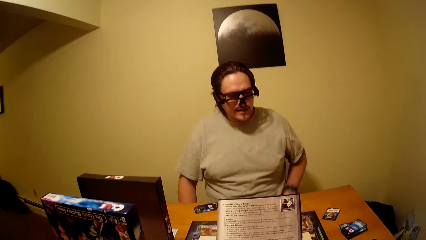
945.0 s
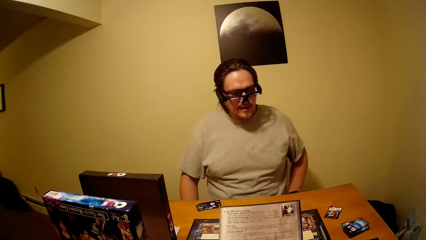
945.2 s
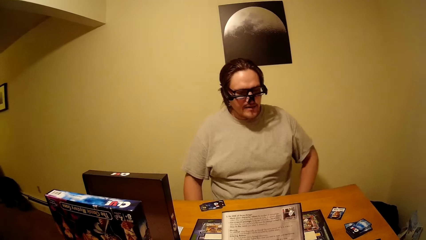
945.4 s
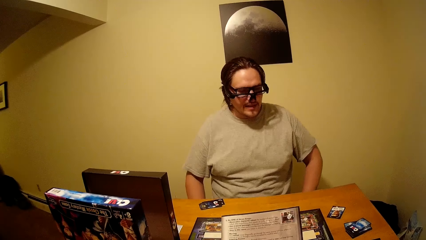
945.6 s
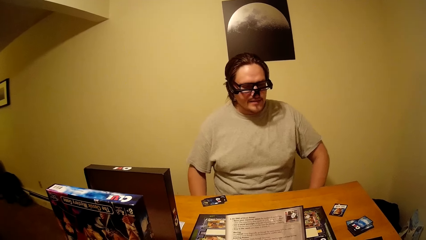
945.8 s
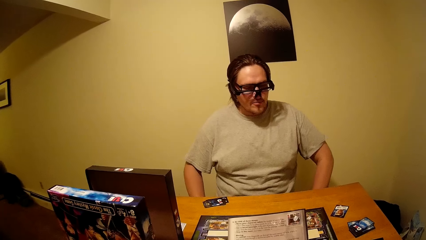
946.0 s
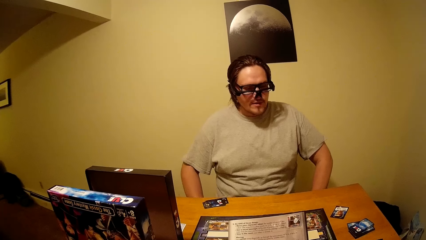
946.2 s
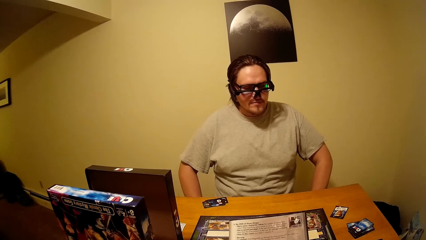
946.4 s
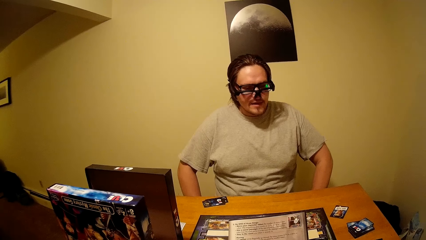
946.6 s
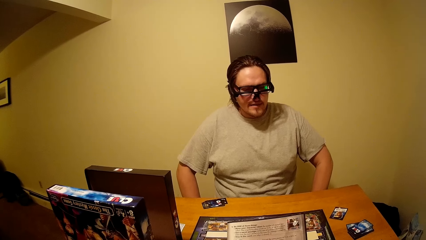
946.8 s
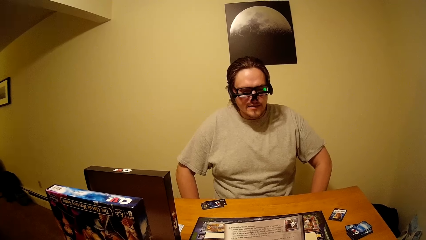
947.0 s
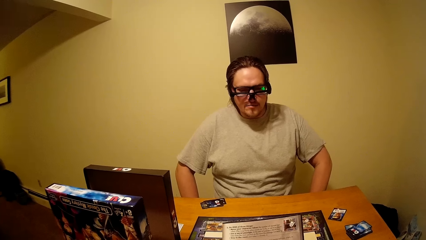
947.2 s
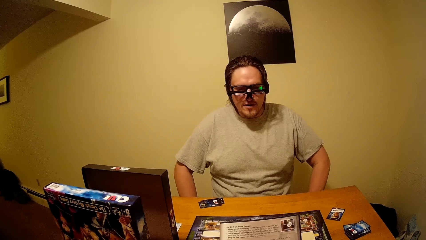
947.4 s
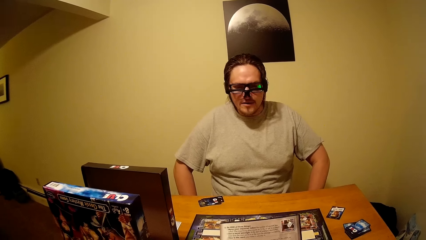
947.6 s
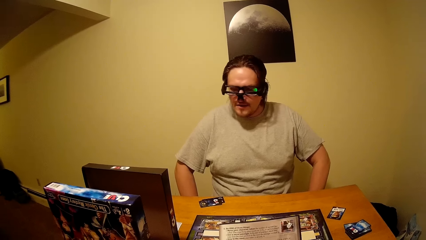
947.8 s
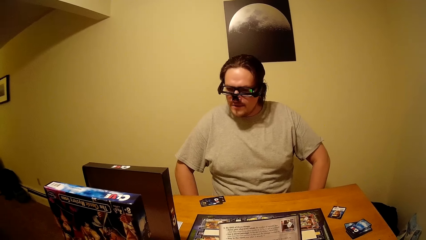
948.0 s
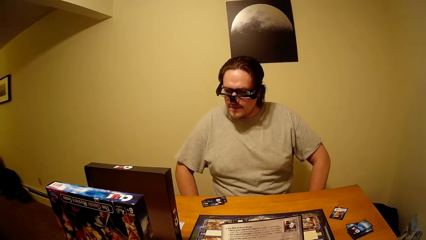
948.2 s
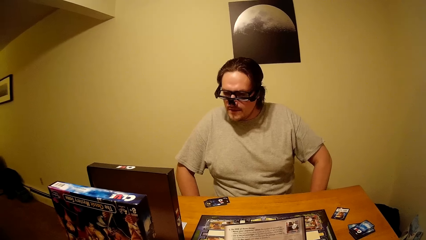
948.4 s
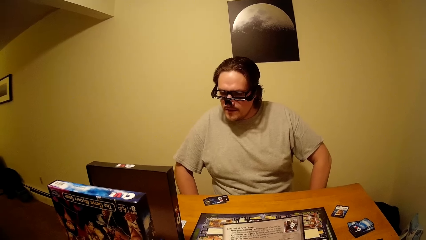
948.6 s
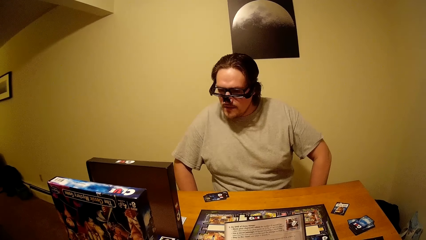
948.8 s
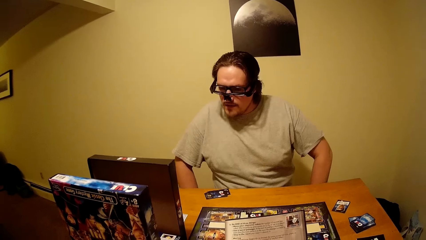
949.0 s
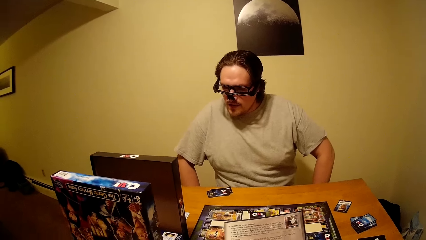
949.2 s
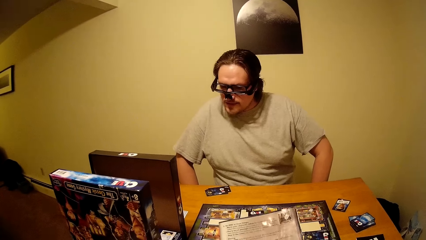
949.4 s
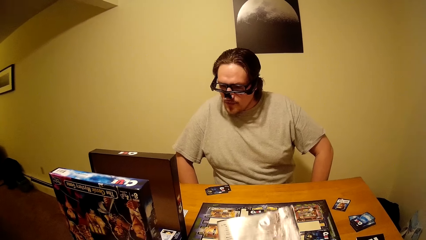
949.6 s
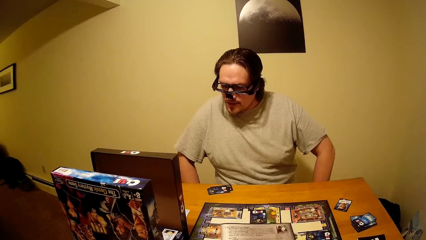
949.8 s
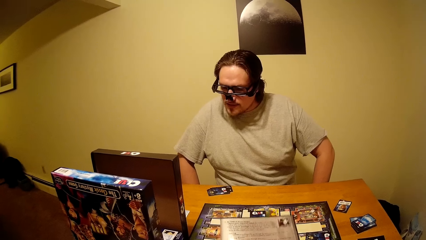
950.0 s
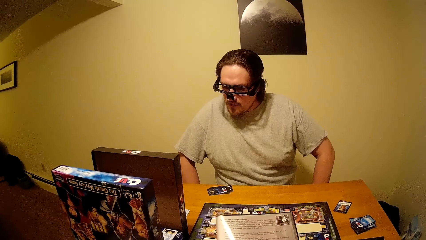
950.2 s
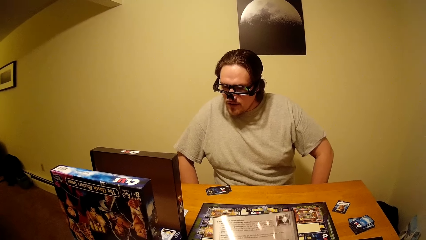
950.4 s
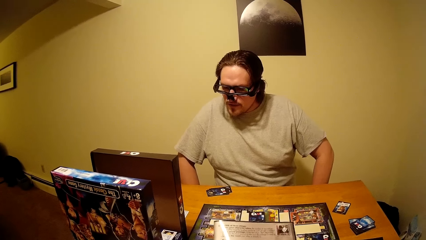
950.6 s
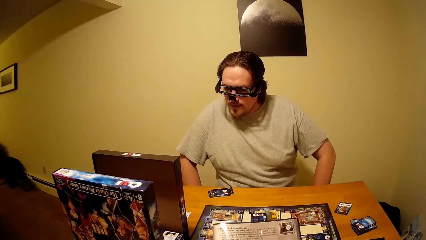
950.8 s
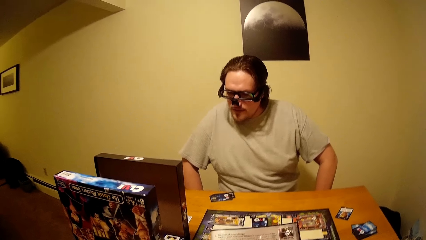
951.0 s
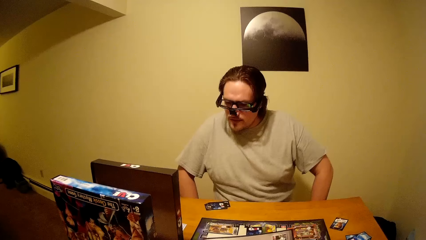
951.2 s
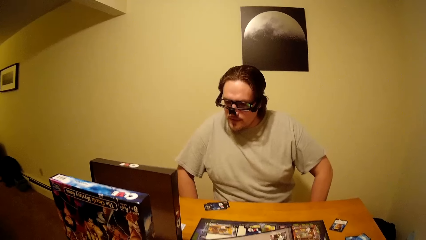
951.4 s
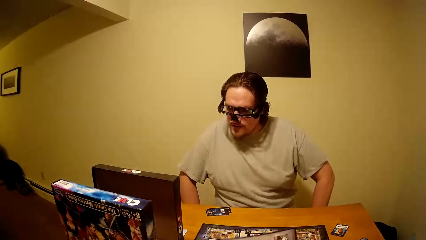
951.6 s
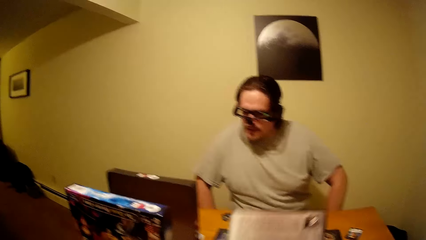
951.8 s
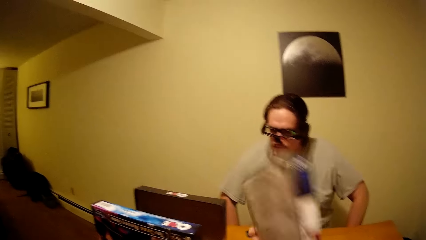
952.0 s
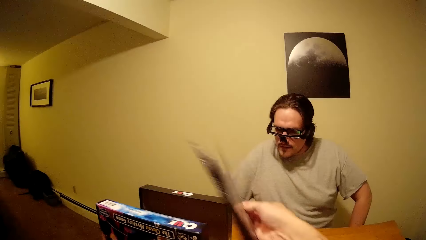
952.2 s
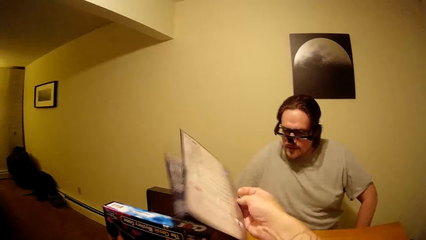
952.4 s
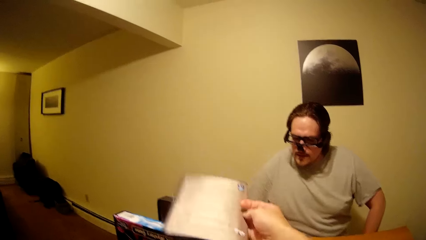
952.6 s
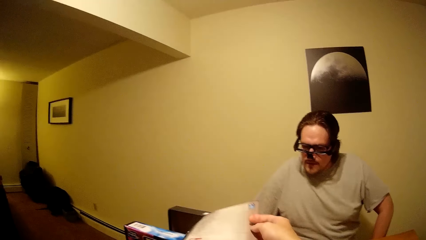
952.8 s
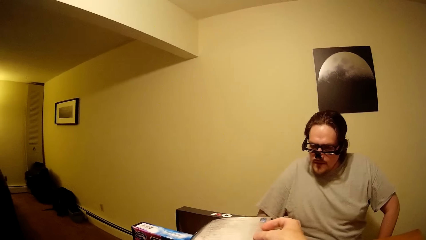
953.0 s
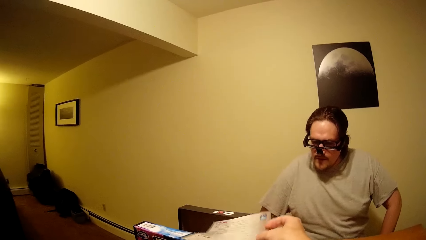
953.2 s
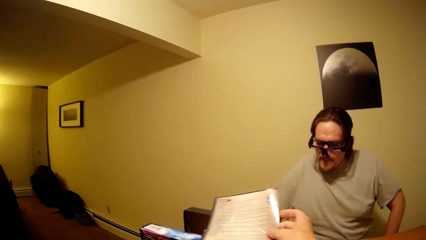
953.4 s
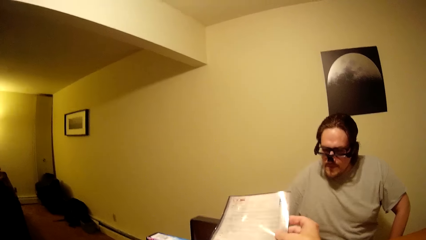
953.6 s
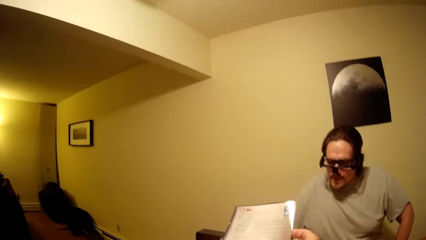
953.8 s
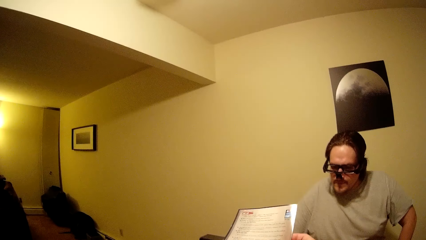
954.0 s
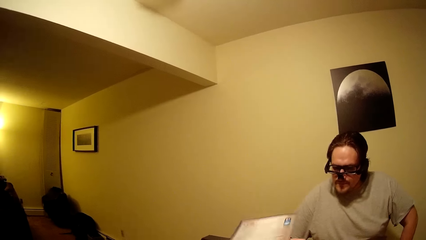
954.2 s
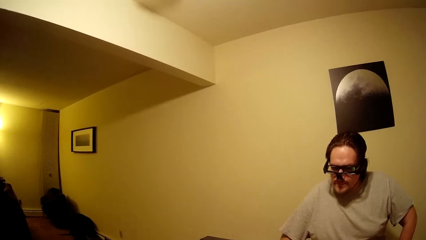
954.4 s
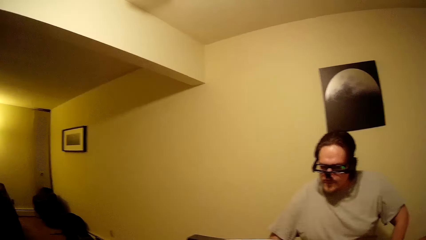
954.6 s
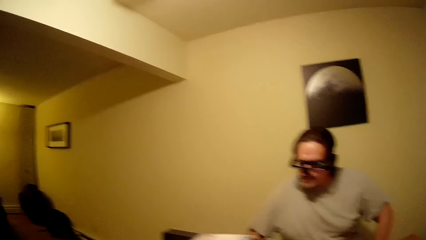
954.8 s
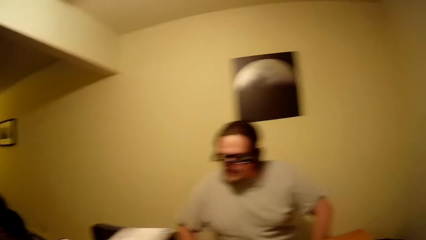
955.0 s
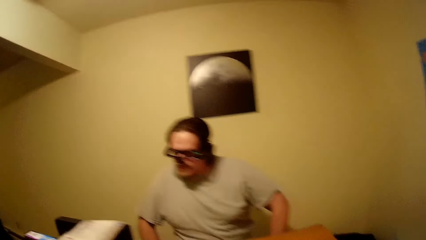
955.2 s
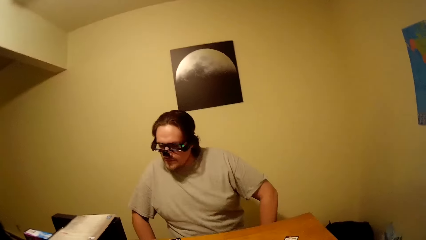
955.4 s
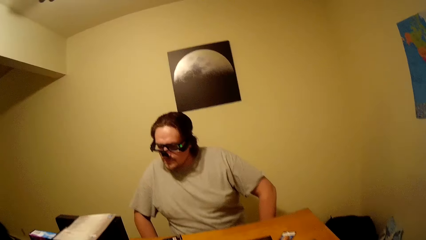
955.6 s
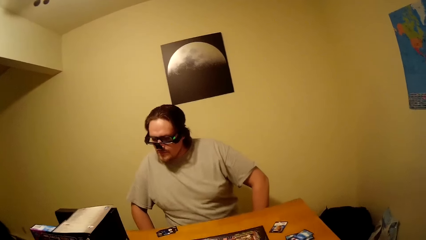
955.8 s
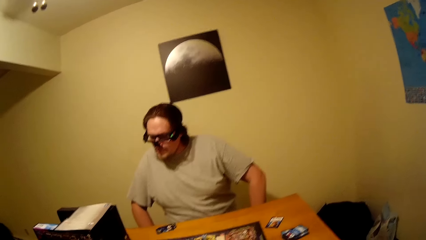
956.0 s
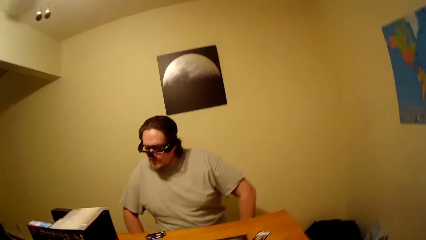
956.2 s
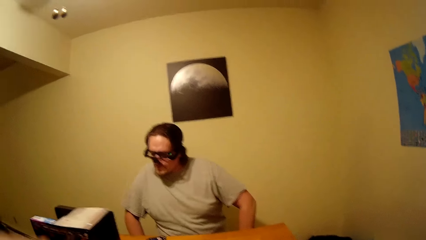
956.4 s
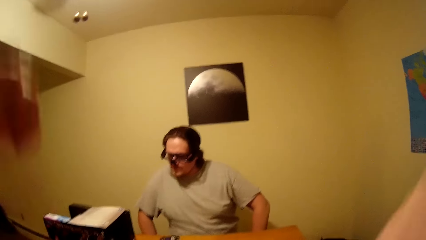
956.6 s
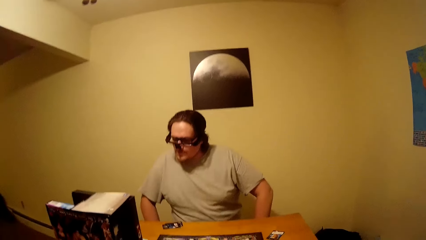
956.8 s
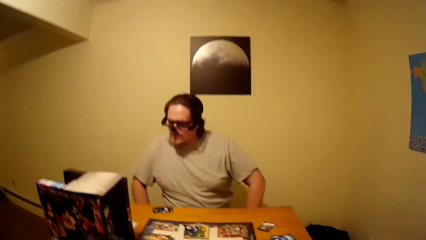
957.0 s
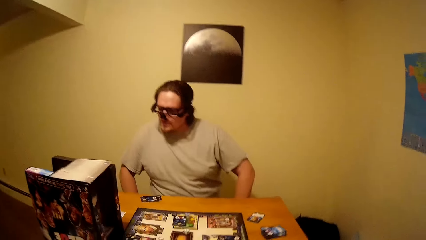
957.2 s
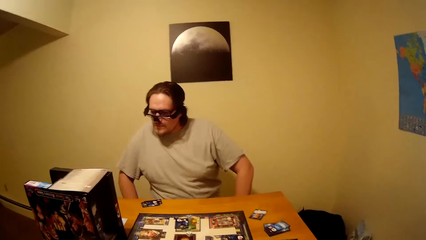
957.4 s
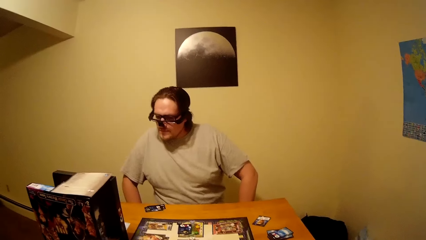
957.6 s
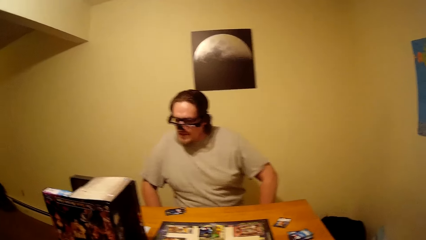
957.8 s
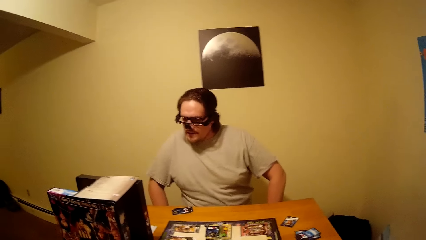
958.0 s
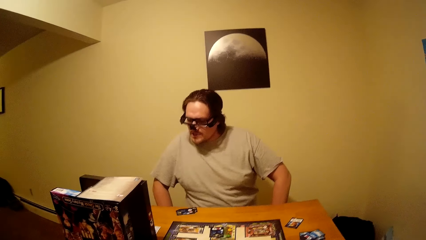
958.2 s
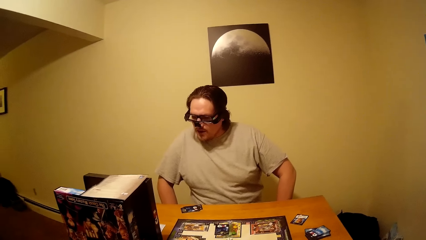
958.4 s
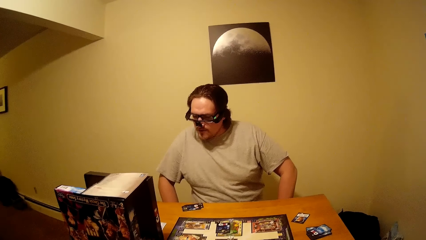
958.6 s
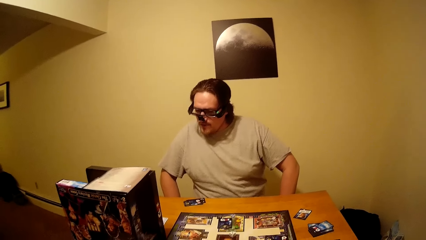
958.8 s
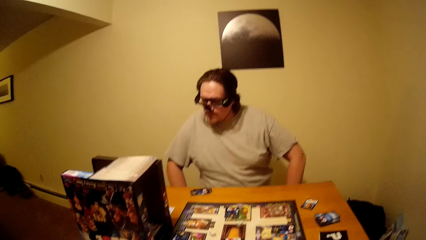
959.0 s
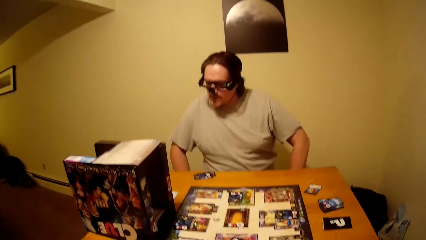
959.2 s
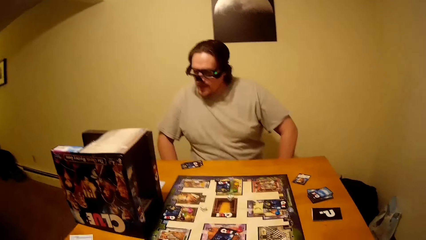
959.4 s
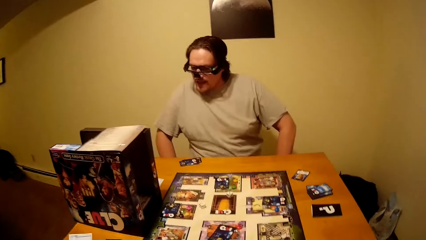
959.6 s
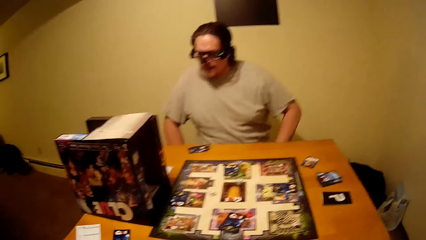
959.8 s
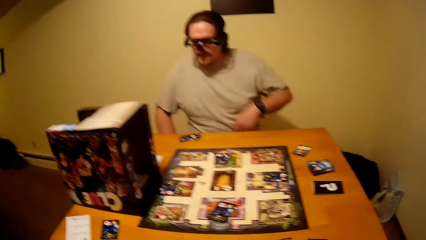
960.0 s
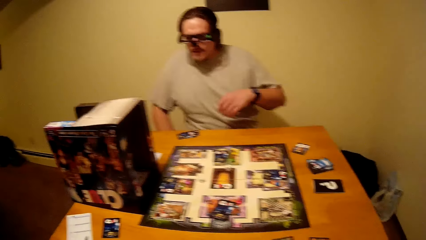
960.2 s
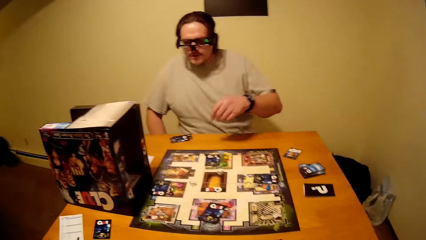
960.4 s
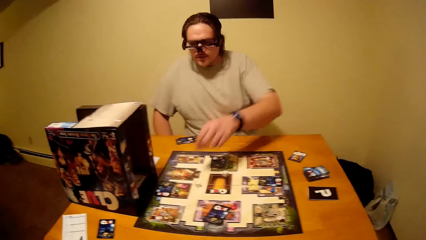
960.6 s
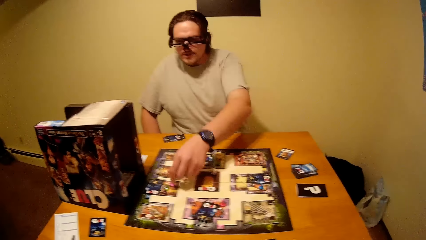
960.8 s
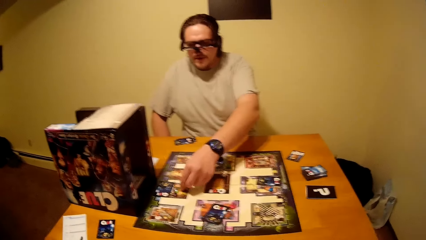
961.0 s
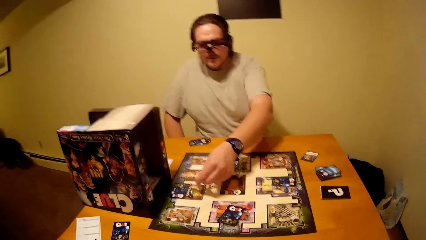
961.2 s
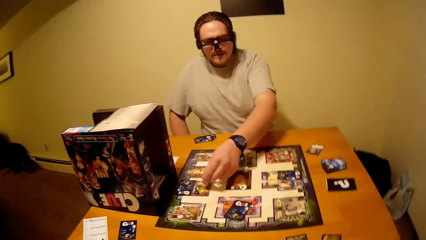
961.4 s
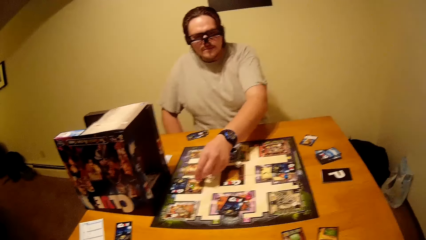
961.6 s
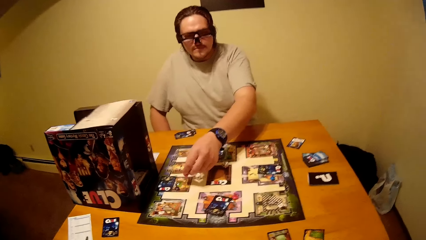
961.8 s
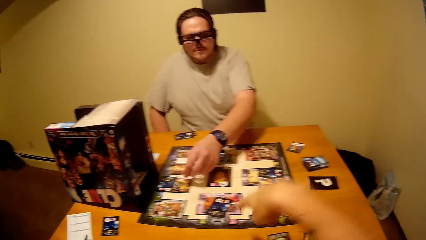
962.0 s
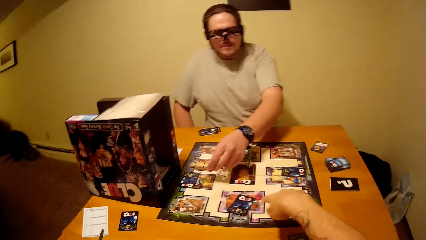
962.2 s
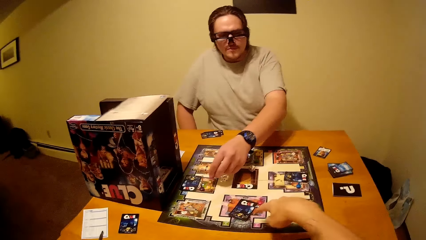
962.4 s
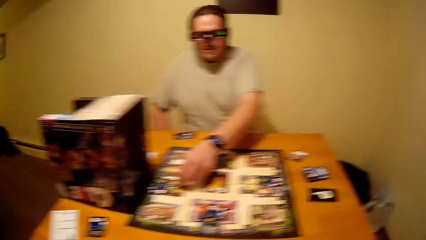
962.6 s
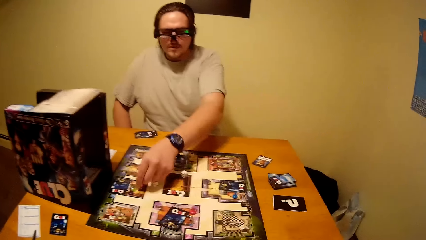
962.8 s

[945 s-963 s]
The camera wearer turns the paper, places the paper on the clue box, and raises both hands towards something. A man picks a pawn from the clue board. The man moves pawns on the board.
